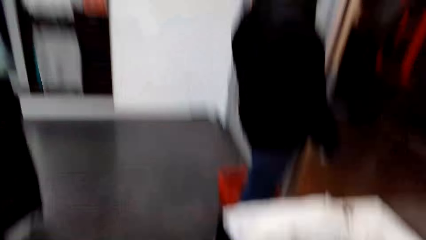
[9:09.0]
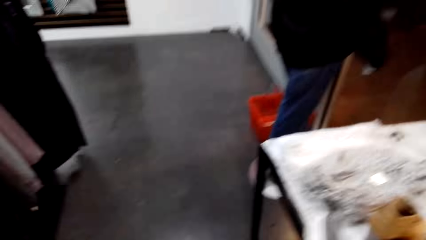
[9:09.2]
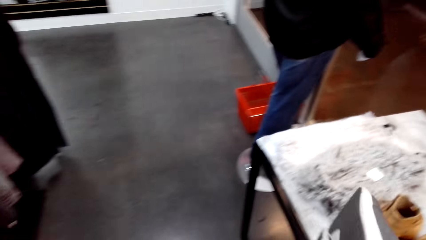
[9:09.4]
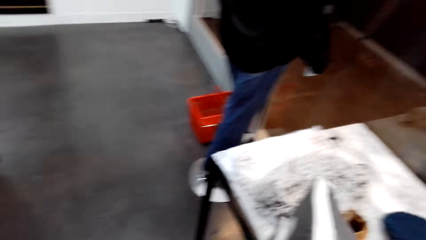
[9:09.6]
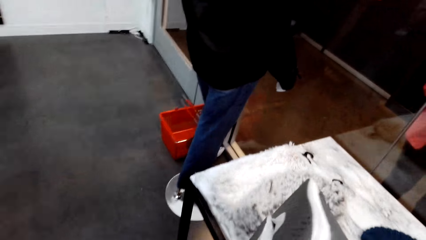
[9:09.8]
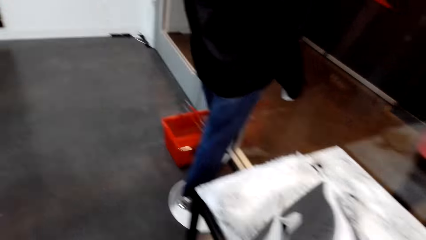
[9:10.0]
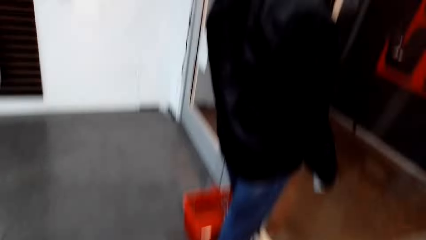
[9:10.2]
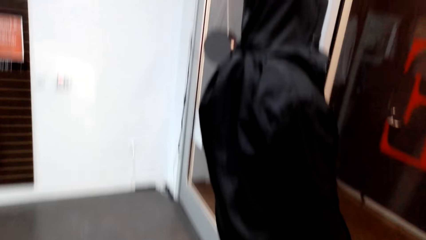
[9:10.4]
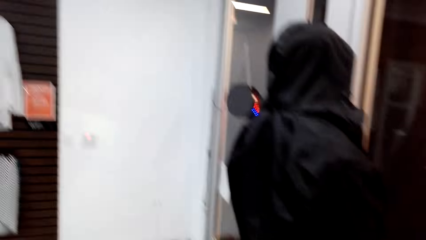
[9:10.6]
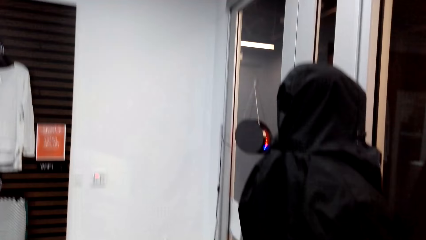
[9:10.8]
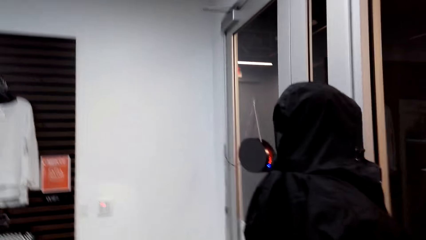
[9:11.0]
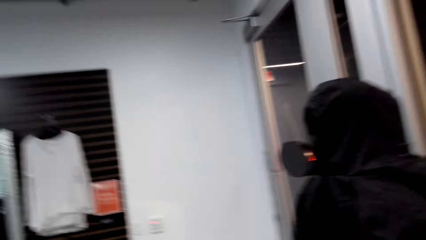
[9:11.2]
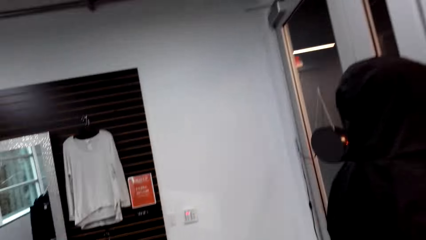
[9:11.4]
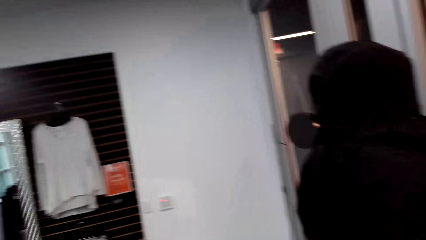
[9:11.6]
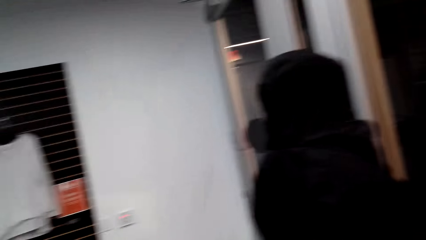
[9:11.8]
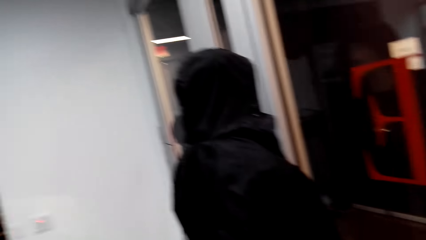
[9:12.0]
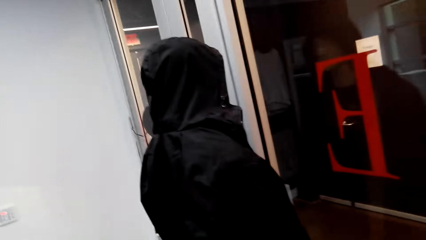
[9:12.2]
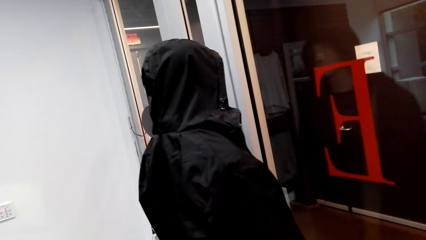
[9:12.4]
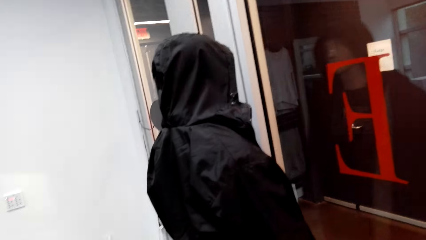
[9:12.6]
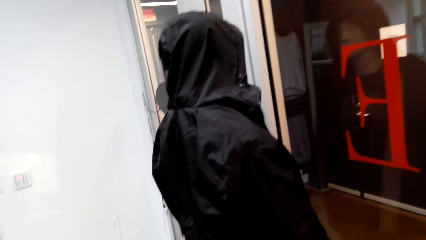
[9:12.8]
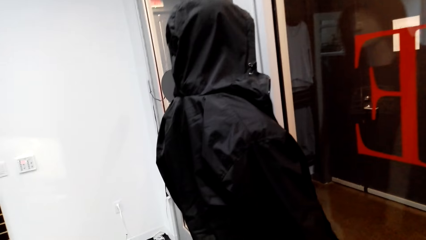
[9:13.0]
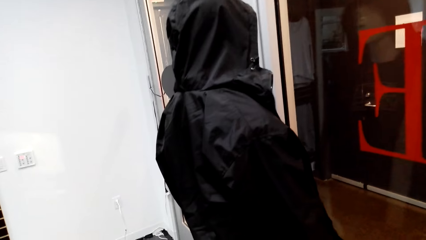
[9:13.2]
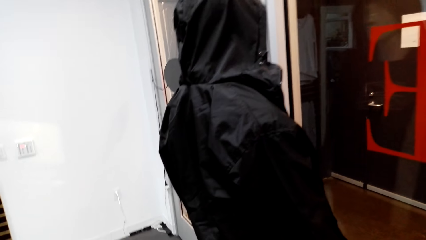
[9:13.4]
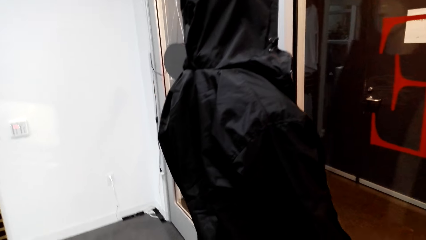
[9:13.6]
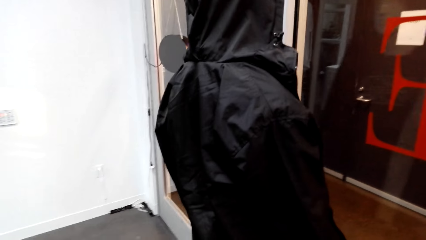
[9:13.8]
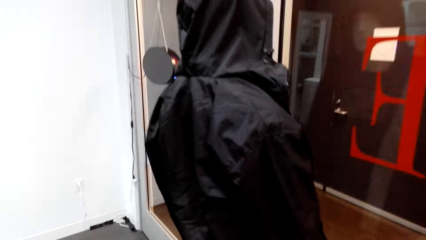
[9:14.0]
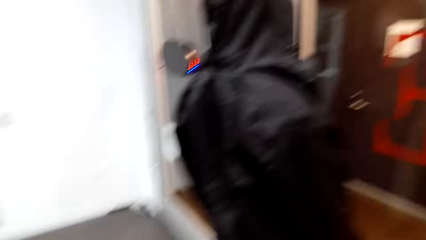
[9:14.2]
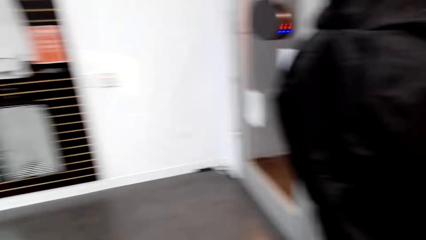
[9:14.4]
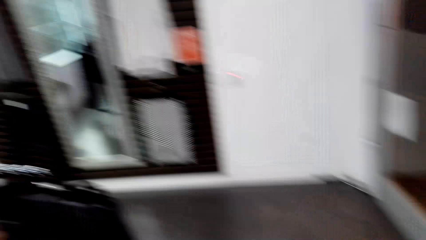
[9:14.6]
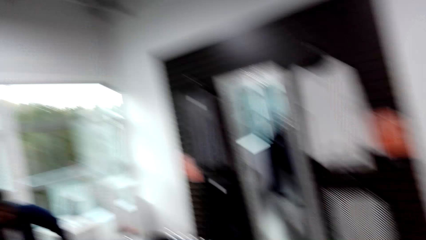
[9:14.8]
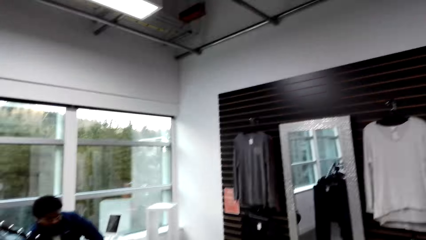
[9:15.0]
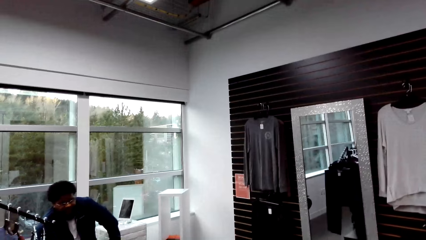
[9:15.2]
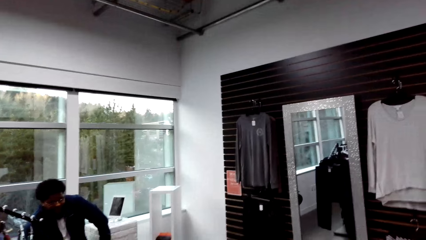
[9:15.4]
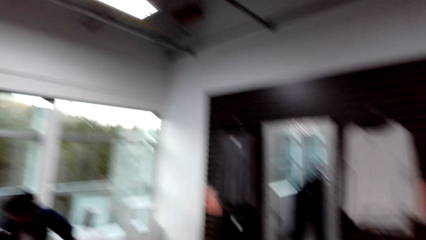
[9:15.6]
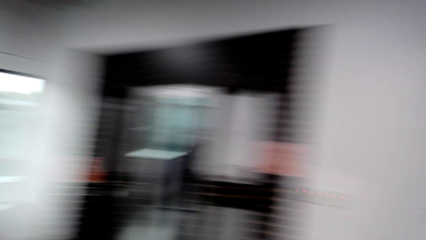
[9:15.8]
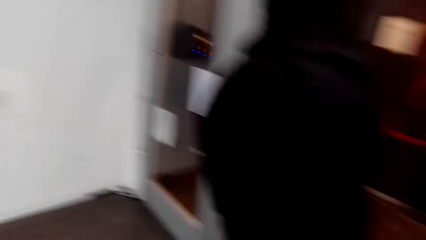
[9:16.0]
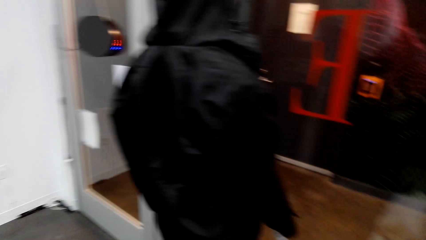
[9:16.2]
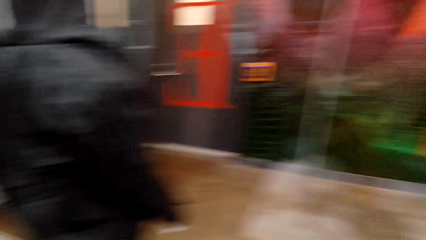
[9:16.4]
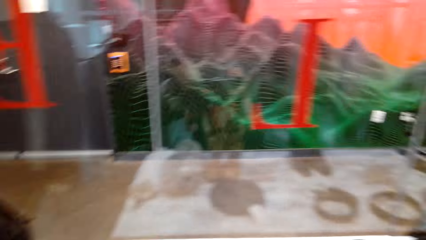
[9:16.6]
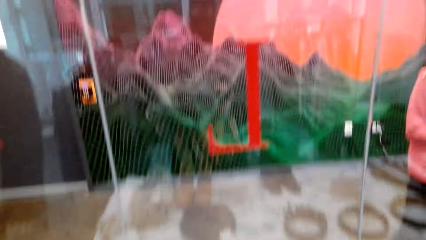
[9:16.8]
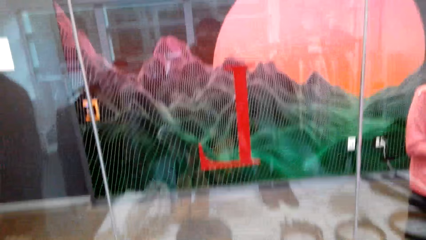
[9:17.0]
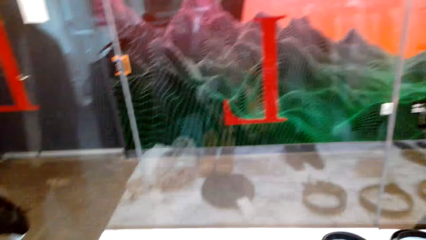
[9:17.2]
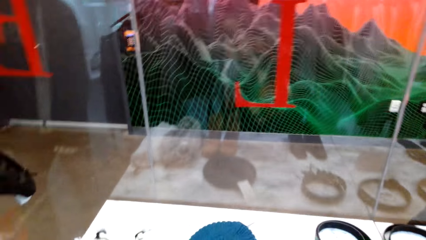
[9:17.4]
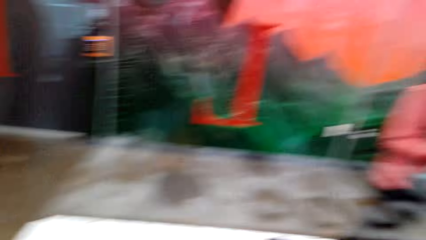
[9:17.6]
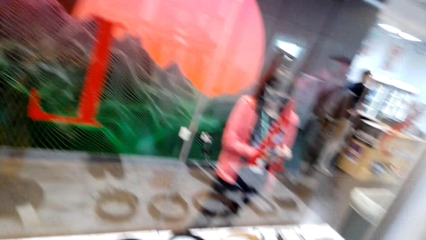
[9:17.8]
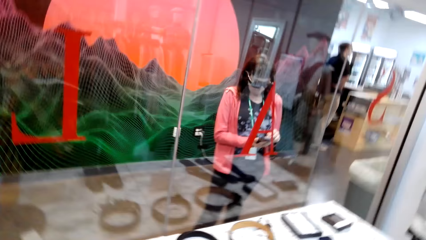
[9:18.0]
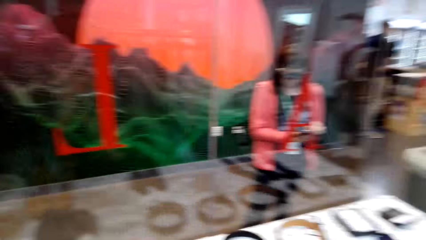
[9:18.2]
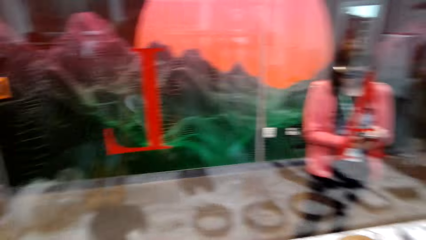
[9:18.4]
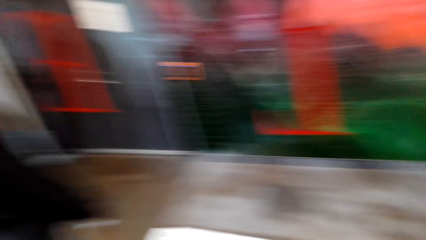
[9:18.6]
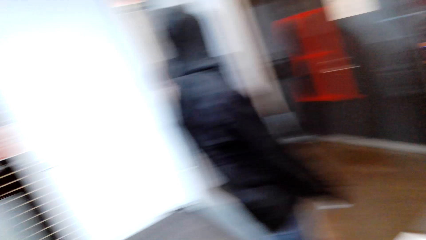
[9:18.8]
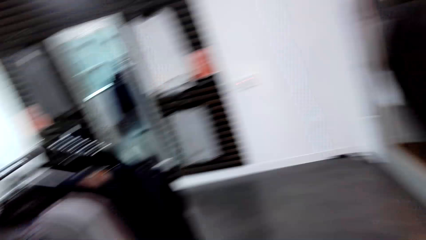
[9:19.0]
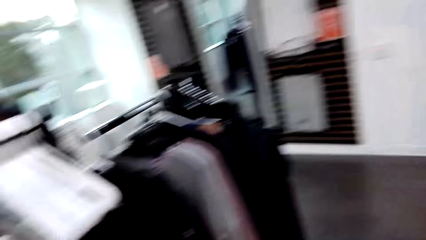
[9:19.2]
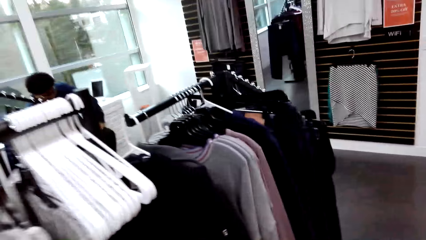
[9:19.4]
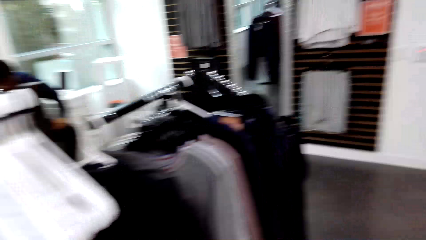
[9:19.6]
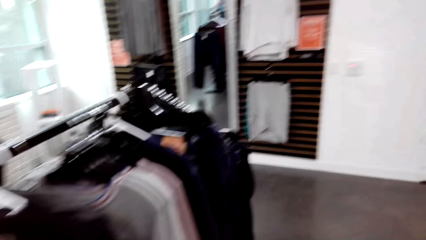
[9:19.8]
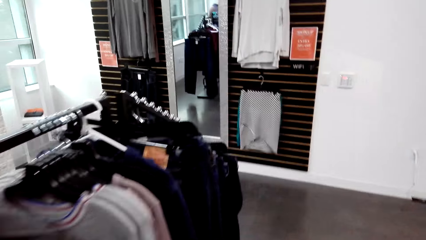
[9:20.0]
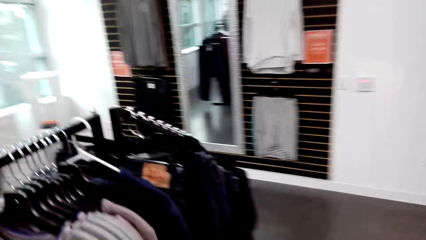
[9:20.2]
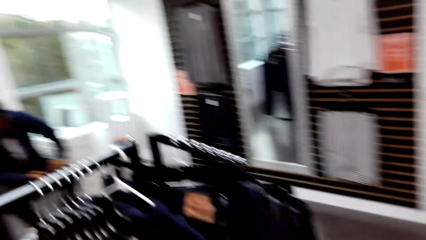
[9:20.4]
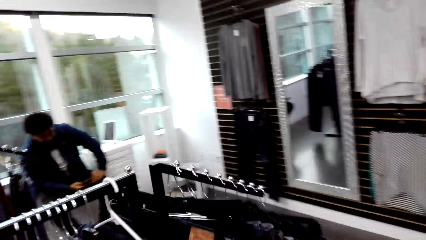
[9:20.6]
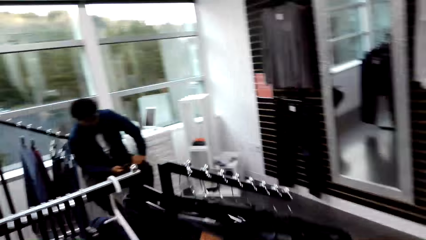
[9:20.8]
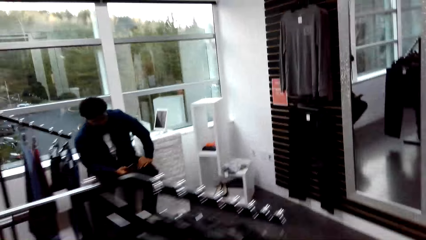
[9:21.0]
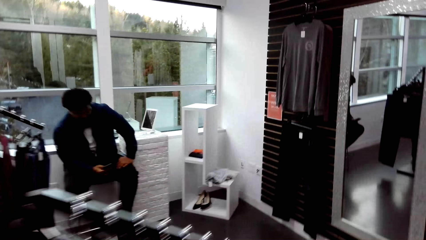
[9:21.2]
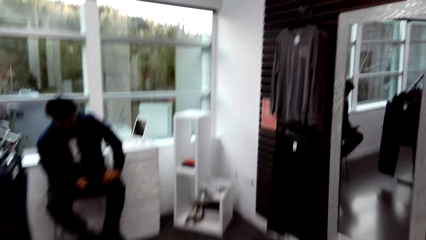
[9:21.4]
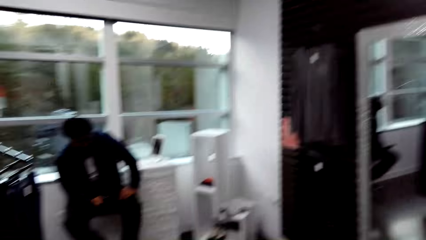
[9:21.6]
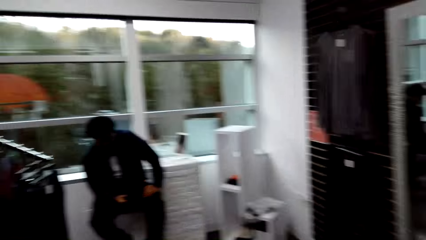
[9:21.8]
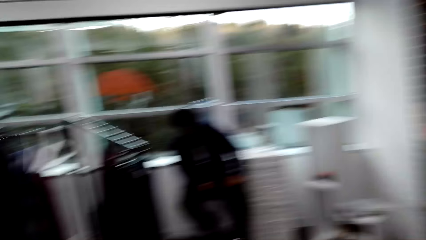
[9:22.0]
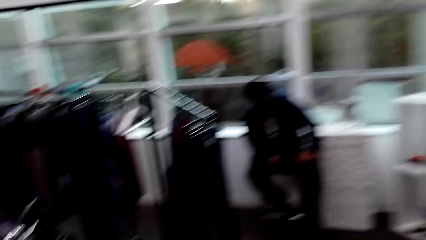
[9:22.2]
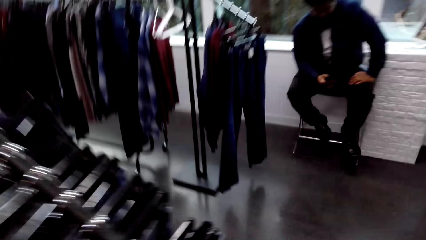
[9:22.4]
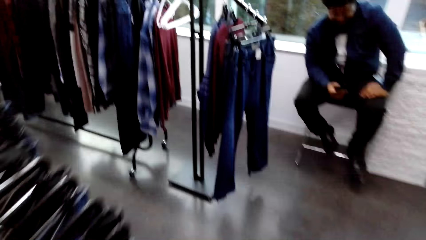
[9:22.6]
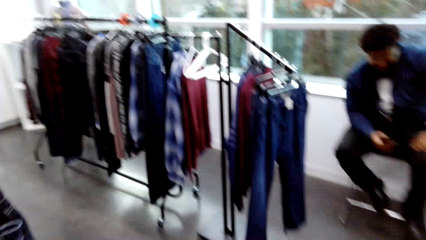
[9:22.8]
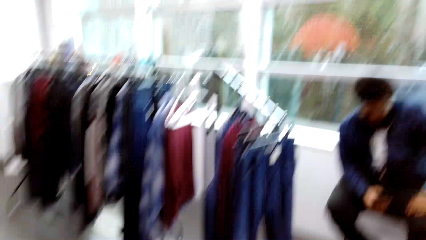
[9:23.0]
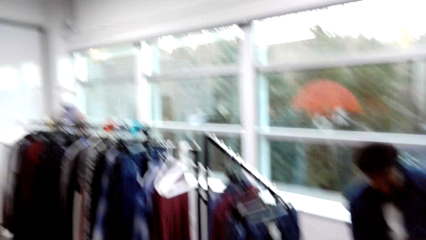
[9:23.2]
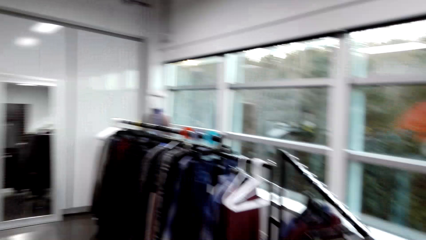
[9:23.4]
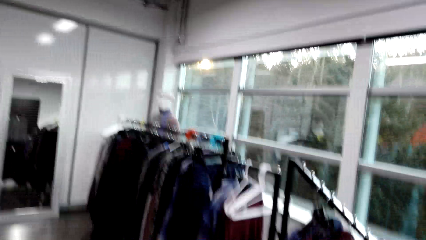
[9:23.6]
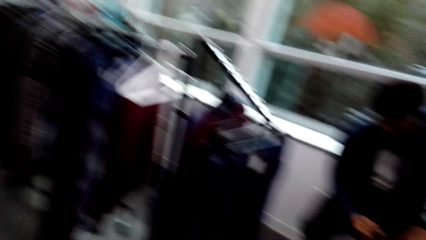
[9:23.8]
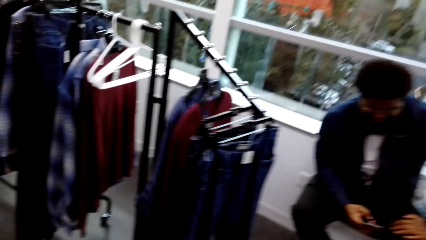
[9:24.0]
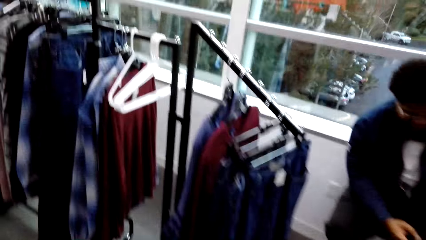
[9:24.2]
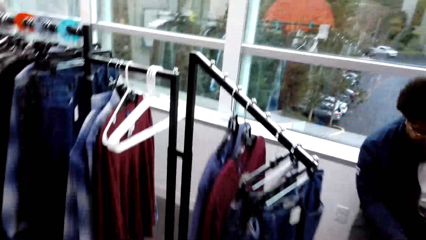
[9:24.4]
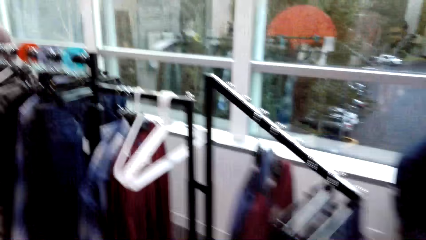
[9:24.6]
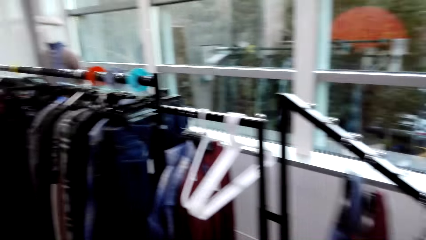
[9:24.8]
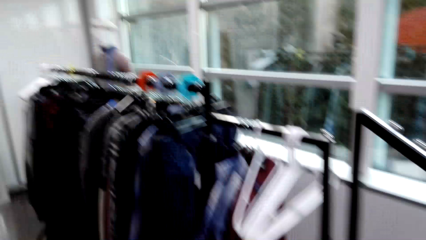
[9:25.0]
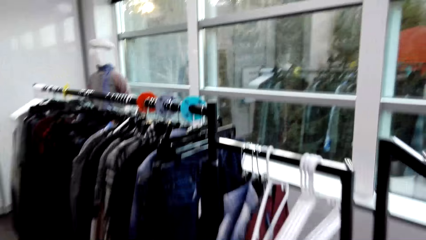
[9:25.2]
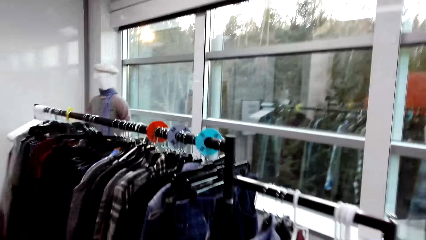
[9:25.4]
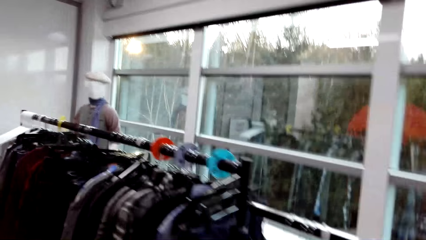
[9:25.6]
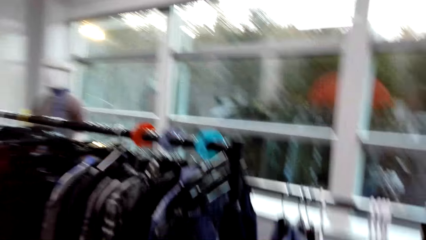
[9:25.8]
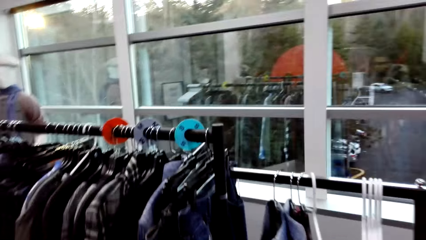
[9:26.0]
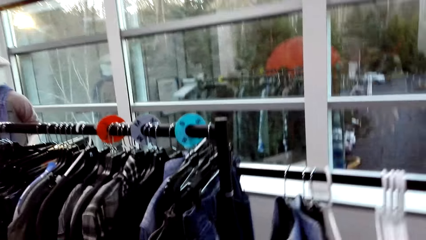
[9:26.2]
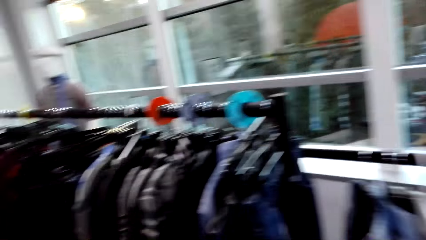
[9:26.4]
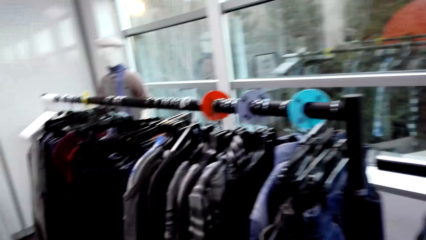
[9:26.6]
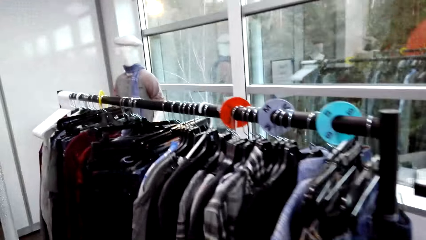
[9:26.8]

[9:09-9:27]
The camera wearer holds a pair of shoes in his right hand. He walks in the boutique. A man converses with the camera wearer. A woman operates a phone in her left hand with her right hand. The camera wearer walks around. Another man operates a phone in his right hand and places his left hand on his left thigh.
